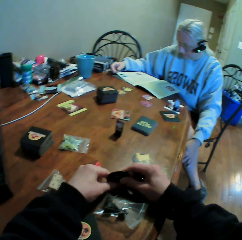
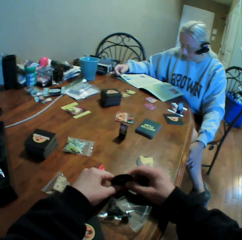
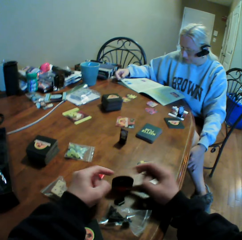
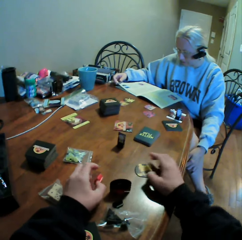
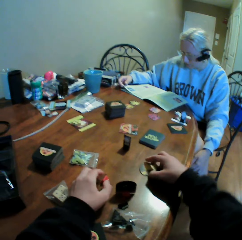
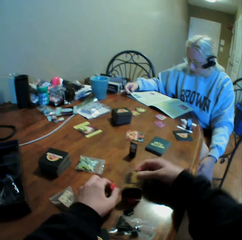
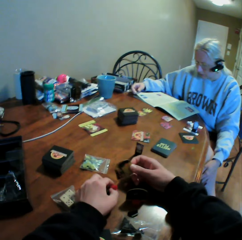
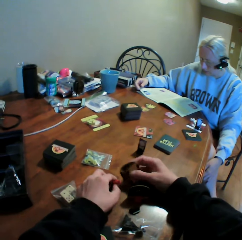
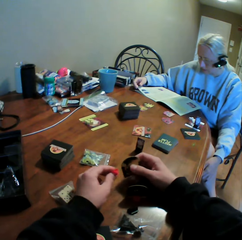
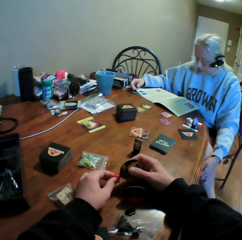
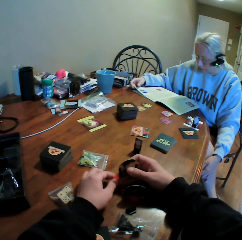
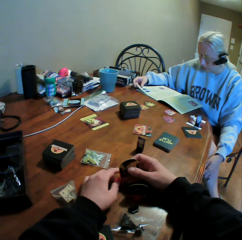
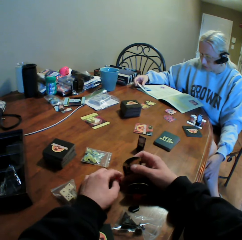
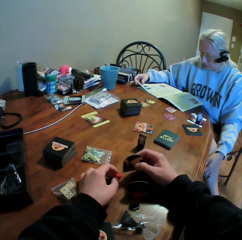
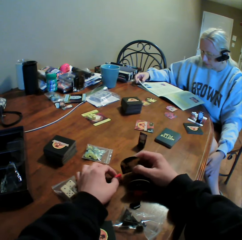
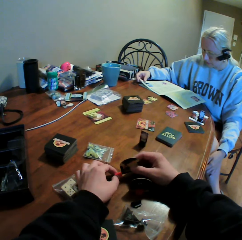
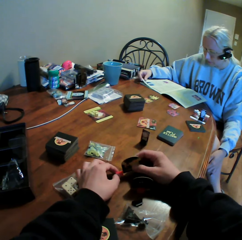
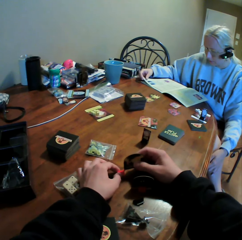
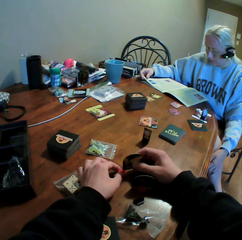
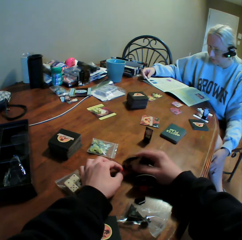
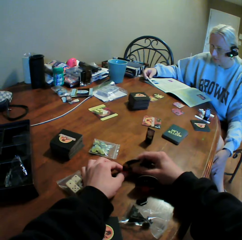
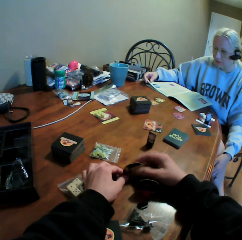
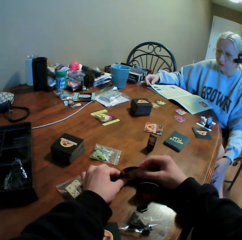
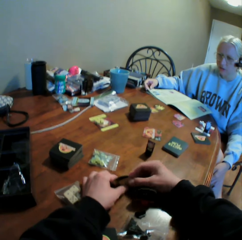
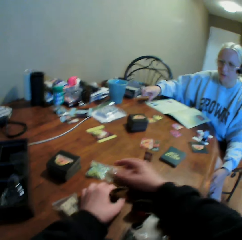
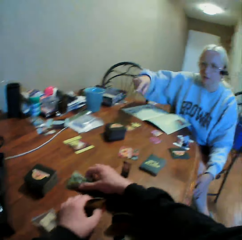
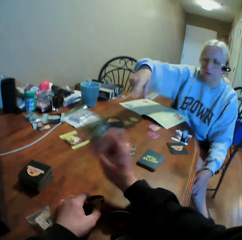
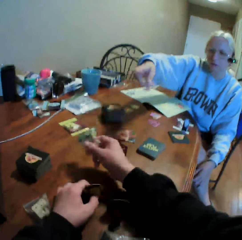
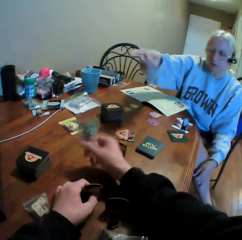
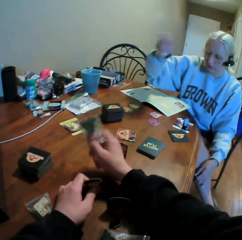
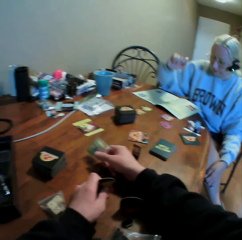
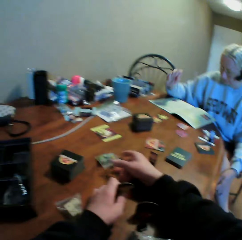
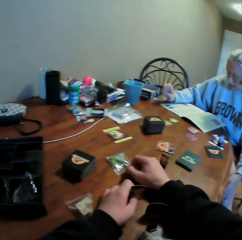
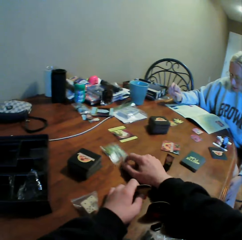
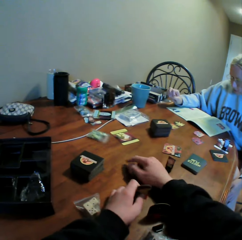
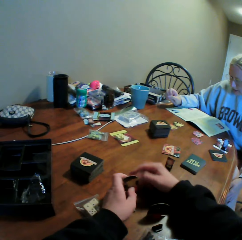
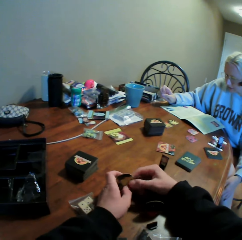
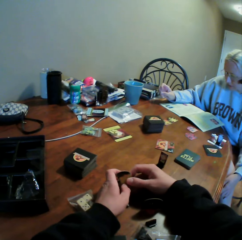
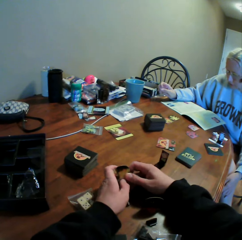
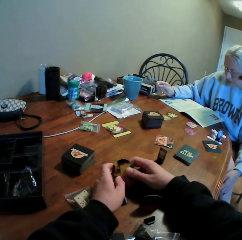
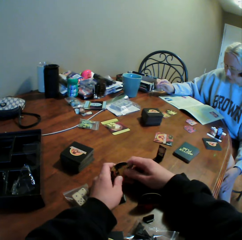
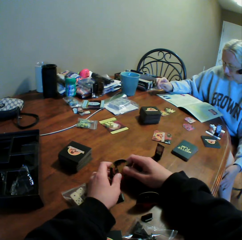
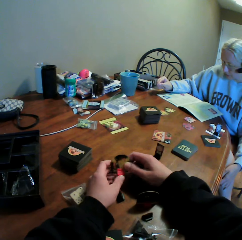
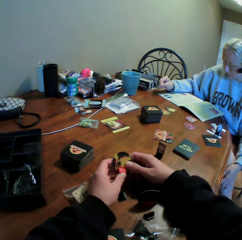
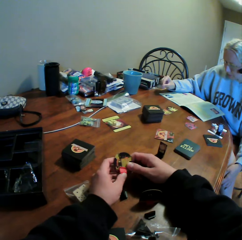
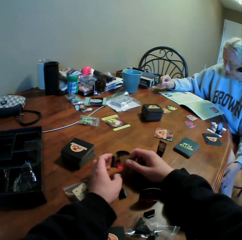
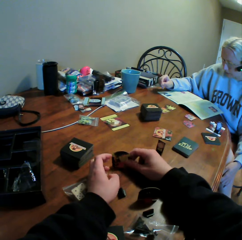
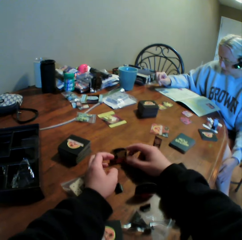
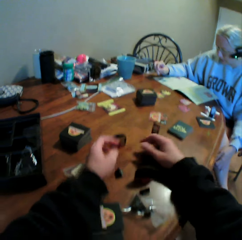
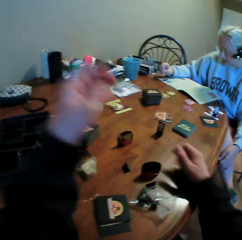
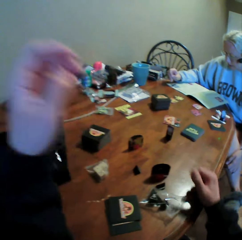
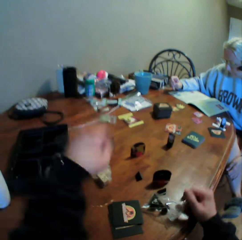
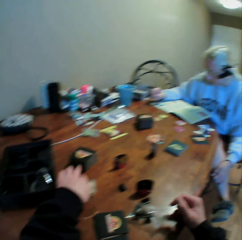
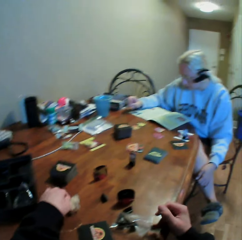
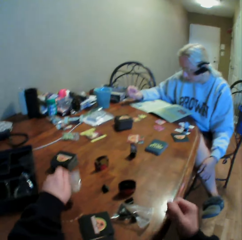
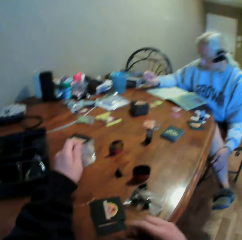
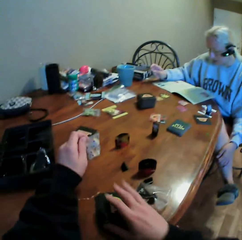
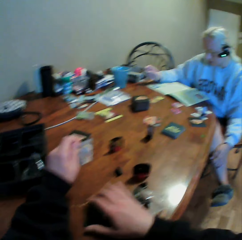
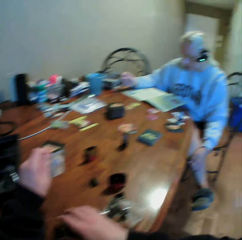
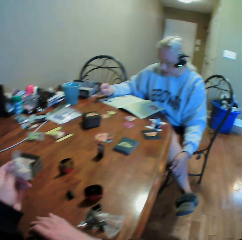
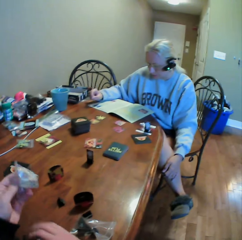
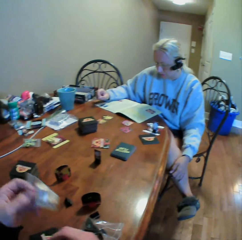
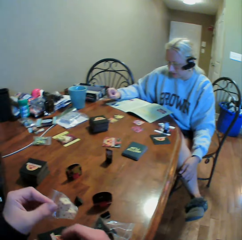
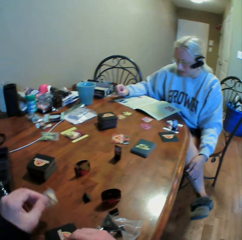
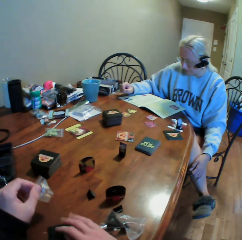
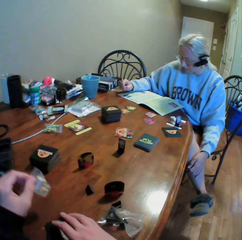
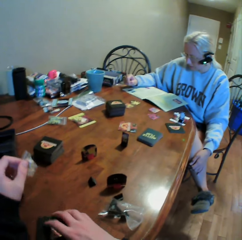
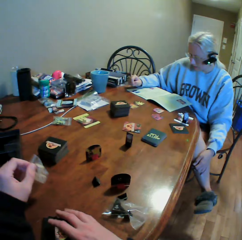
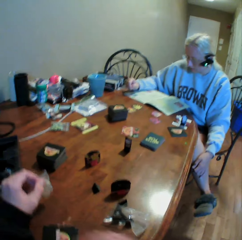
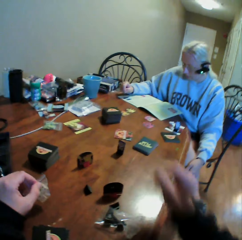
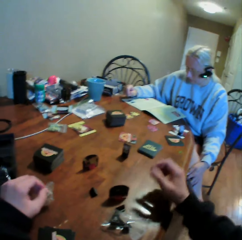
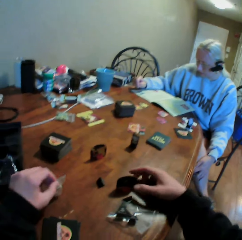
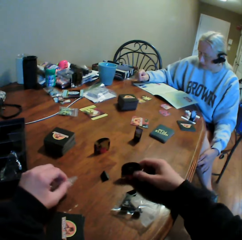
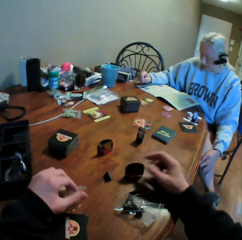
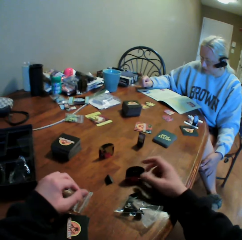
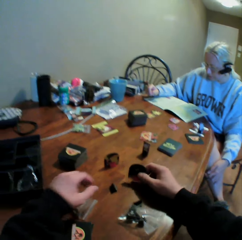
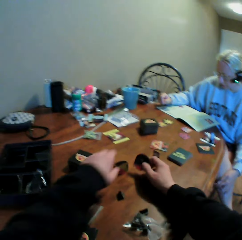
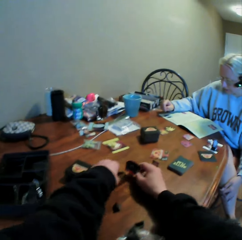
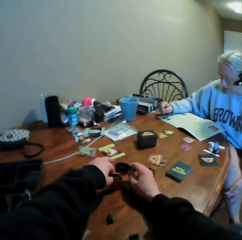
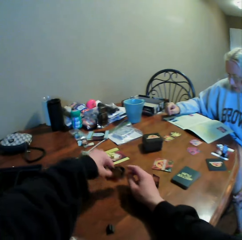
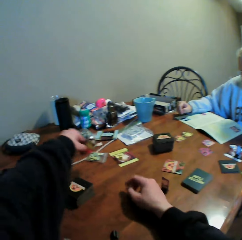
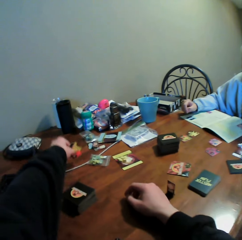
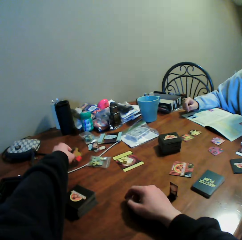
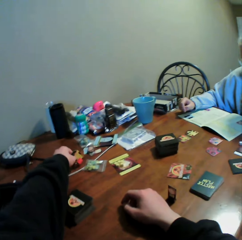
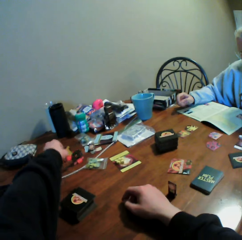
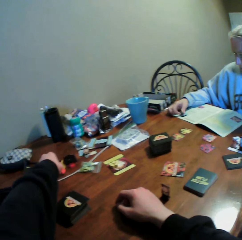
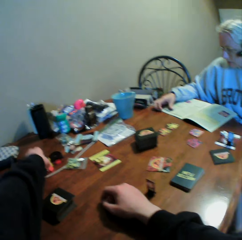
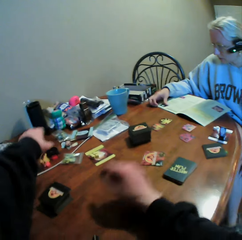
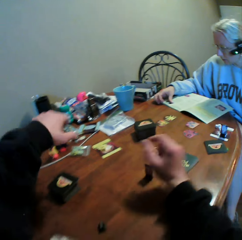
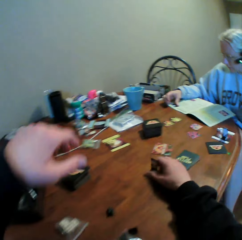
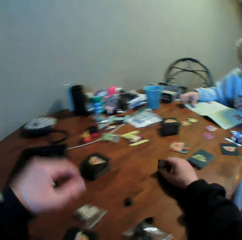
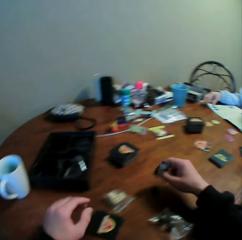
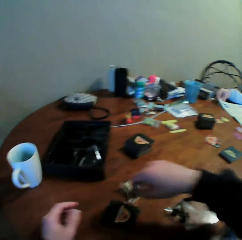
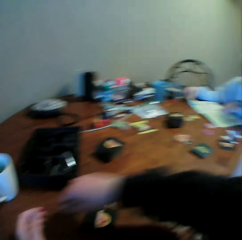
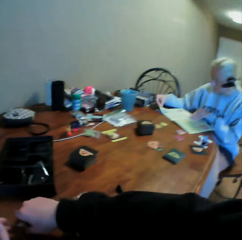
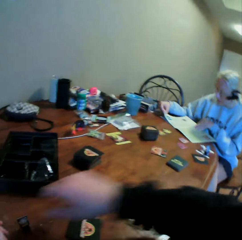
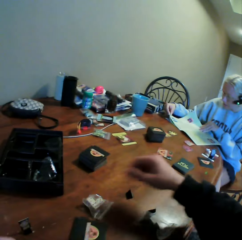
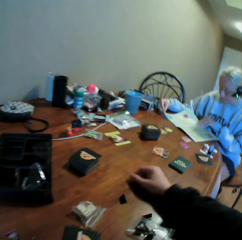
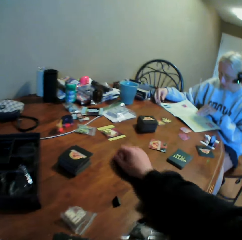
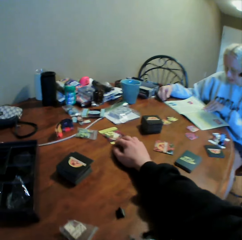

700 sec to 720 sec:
The camera wearer fixes the card in the card holder. He interacts with the woman. He picks up the card from the table. He fixes the card in the card holder. He picks up the sachet of cards stand from the table. He shakes the sachet of cards stand. He moves the sachet of the cards stand on the table. He holds the card in his hand. He puts the card on the table. He picks up the sachet of cards stand from the table. He moves the cards on the table. He holds the paper pack. He puts the sachet of cards stand on the table. He moves the cards on the table. He holds the card.

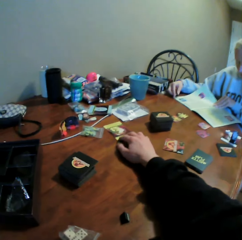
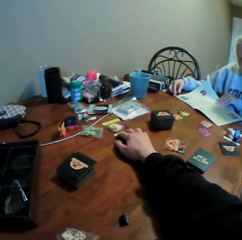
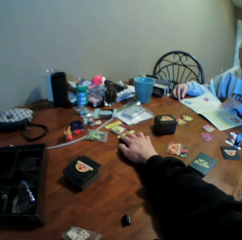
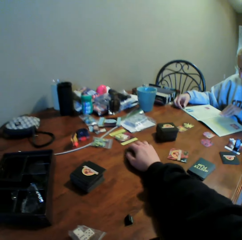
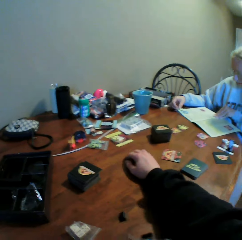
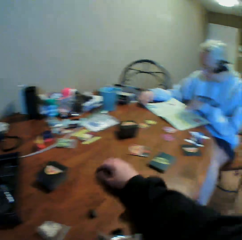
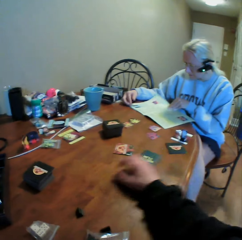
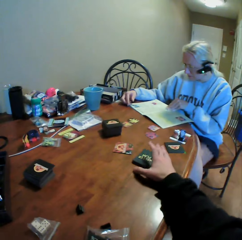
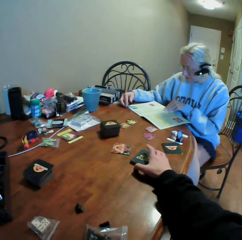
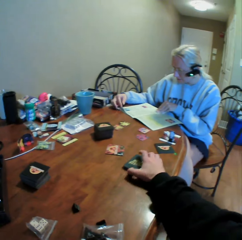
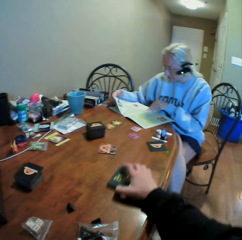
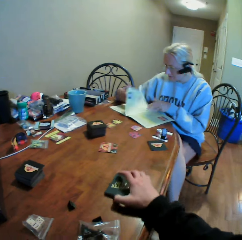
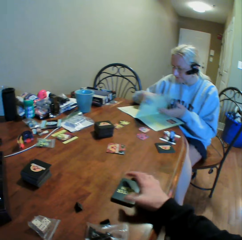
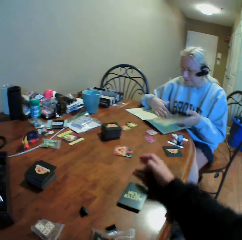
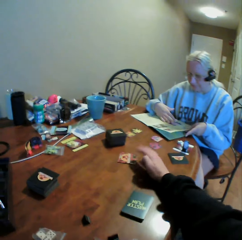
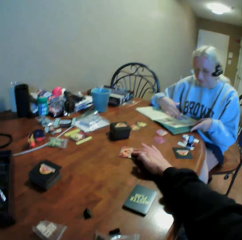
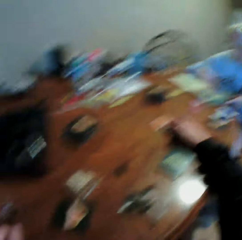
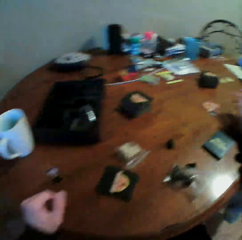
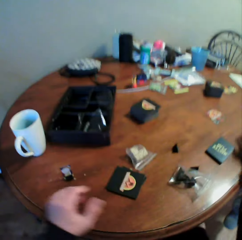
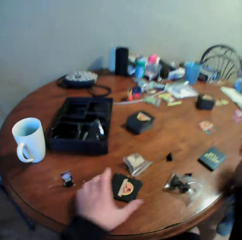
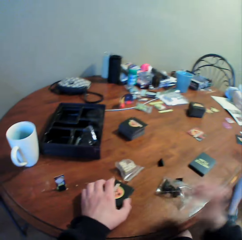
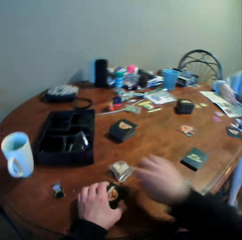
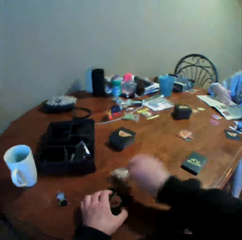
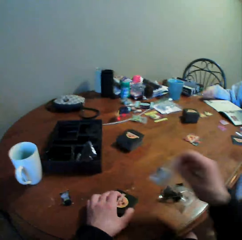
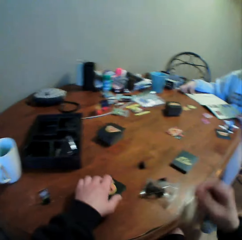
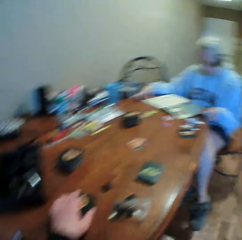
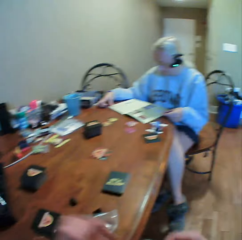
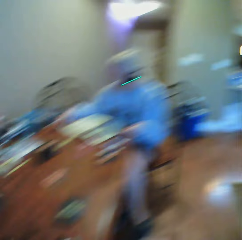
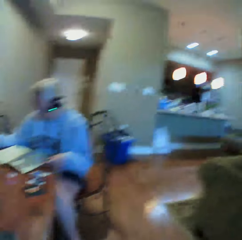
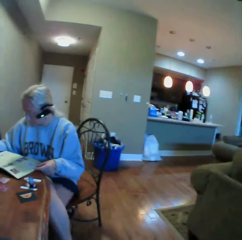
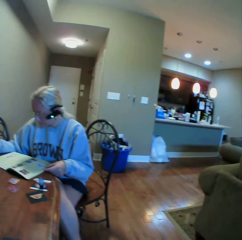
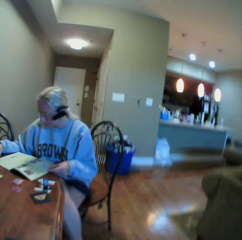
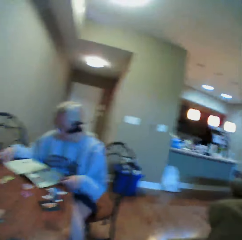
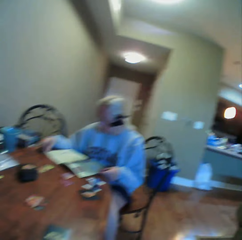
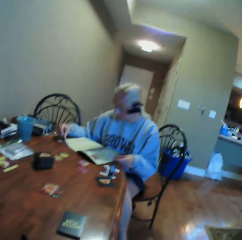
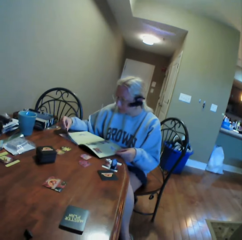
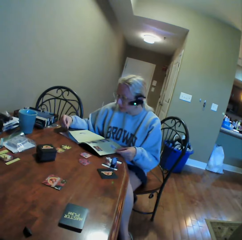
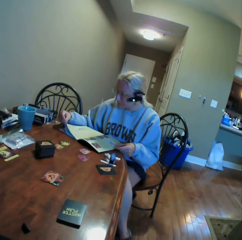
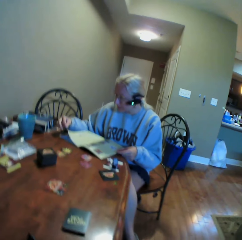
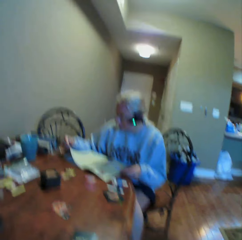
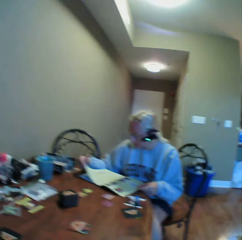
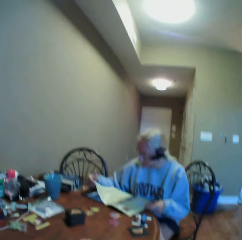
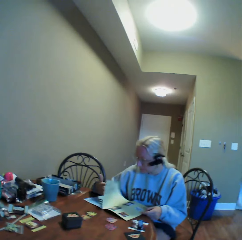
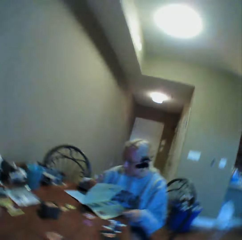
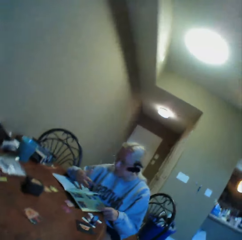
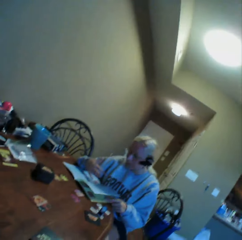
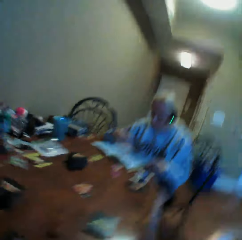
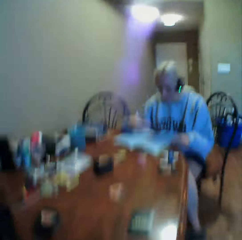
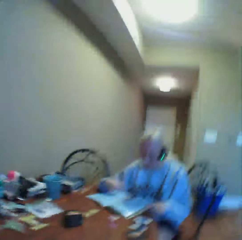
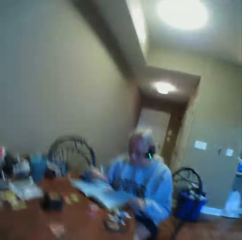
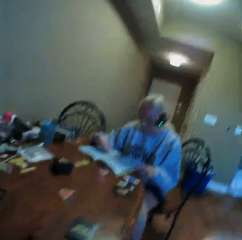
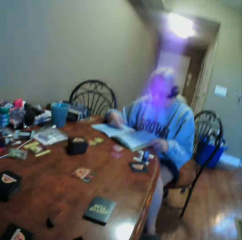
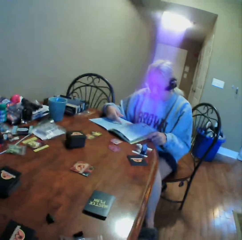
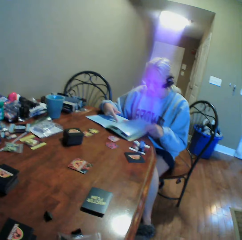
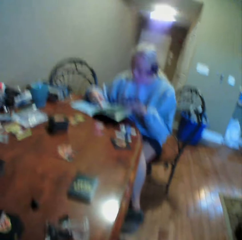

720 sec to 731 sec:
The camera wearer picks up the card. They pick up the sachet of cards stand from the table and move the cards on the table. They look around the house and stare at the woman. The woman stares at the manual book.
